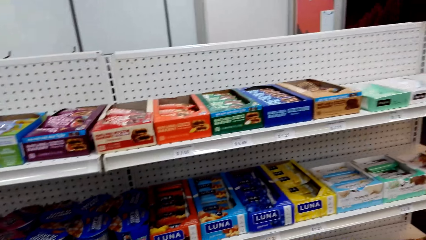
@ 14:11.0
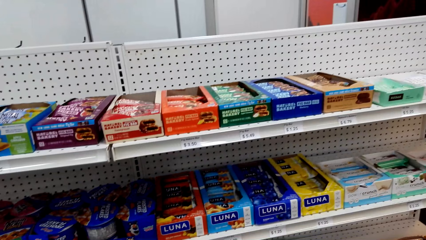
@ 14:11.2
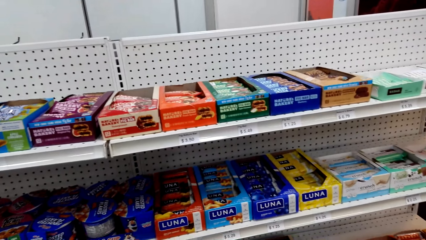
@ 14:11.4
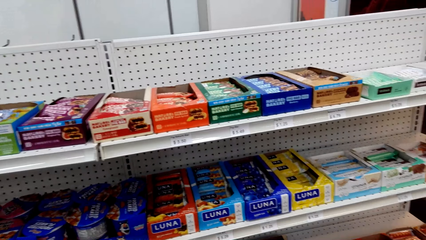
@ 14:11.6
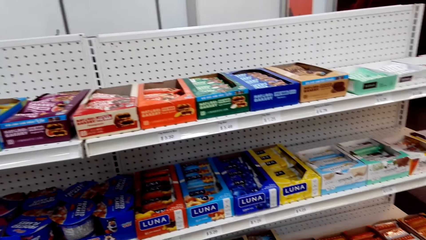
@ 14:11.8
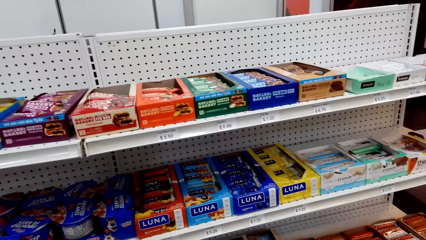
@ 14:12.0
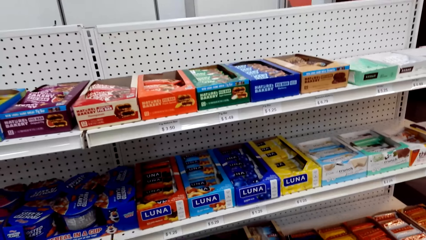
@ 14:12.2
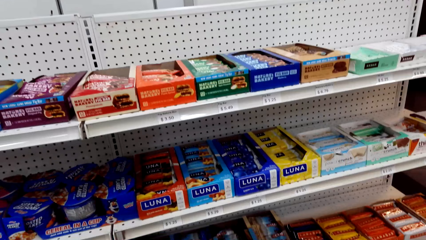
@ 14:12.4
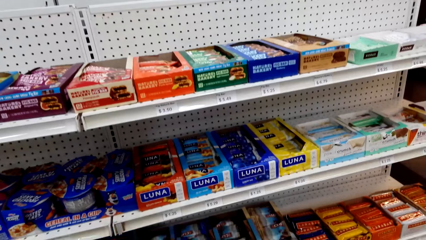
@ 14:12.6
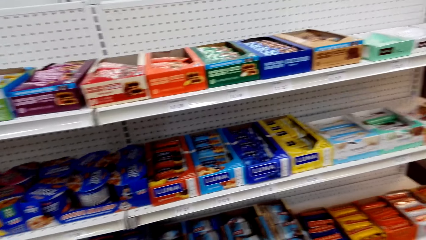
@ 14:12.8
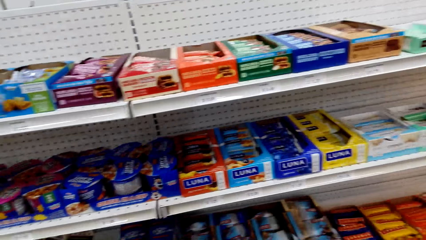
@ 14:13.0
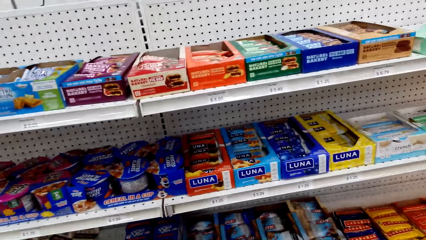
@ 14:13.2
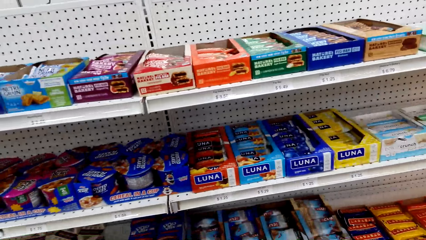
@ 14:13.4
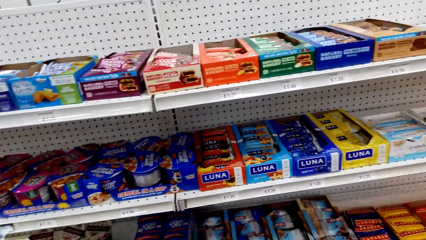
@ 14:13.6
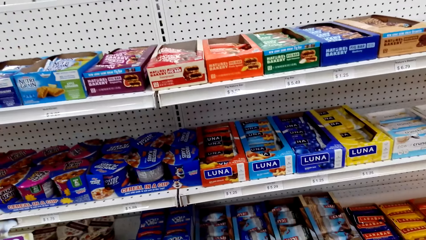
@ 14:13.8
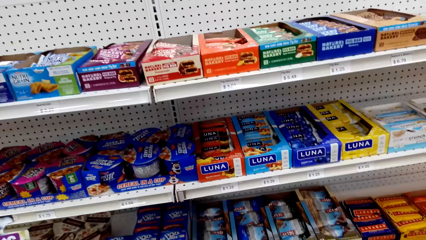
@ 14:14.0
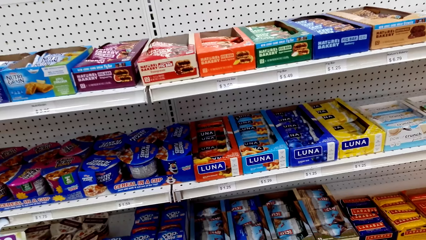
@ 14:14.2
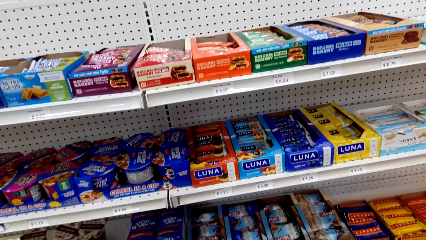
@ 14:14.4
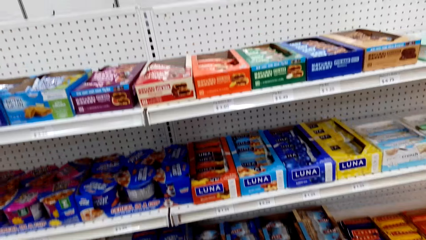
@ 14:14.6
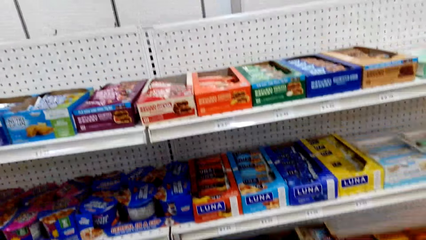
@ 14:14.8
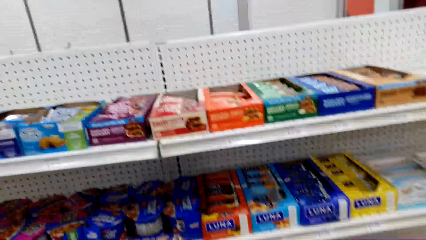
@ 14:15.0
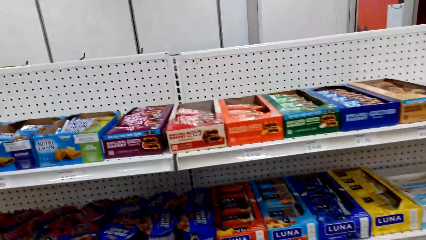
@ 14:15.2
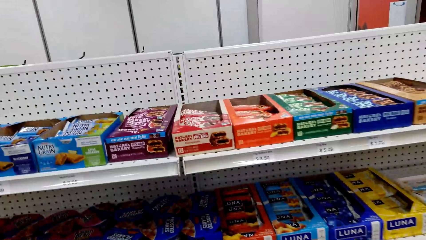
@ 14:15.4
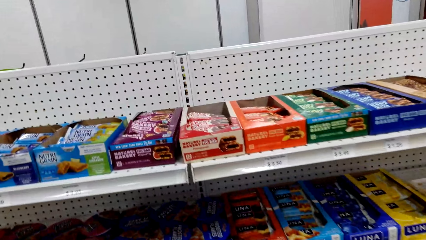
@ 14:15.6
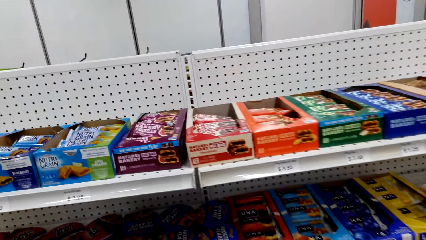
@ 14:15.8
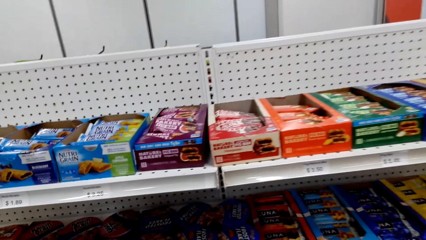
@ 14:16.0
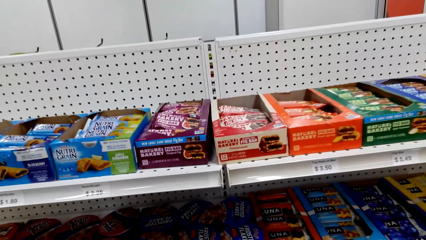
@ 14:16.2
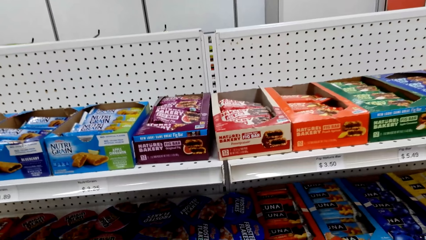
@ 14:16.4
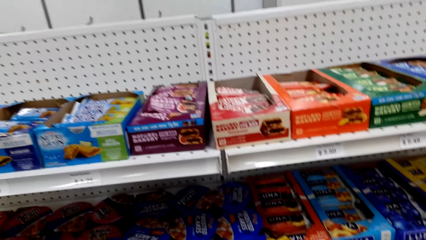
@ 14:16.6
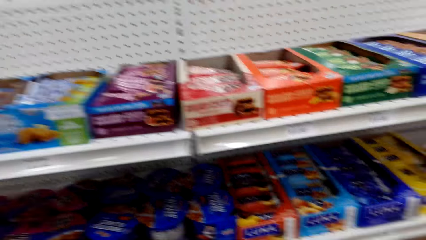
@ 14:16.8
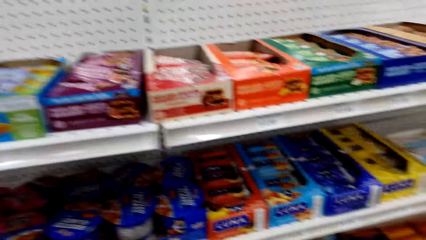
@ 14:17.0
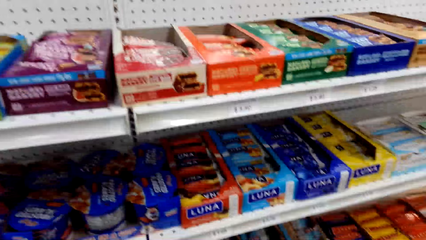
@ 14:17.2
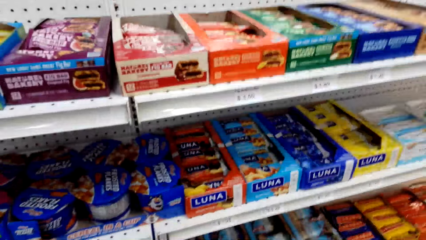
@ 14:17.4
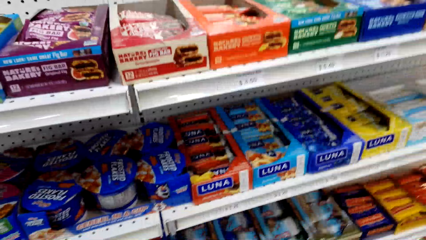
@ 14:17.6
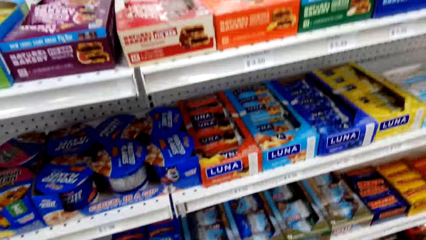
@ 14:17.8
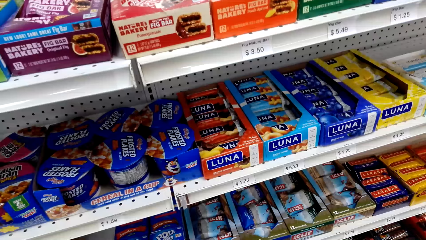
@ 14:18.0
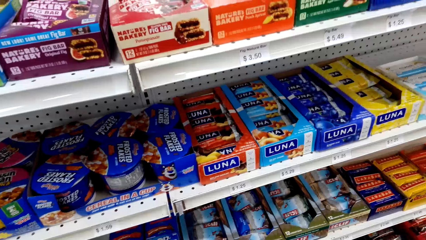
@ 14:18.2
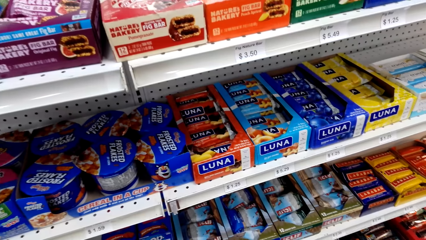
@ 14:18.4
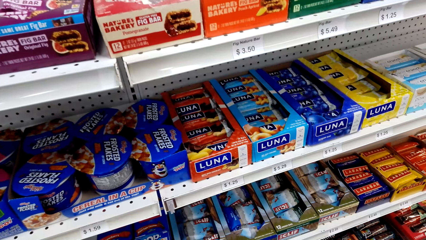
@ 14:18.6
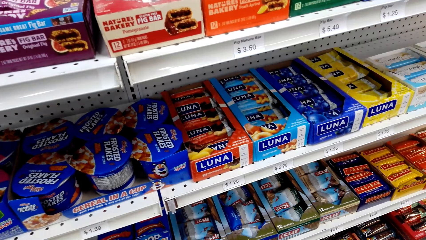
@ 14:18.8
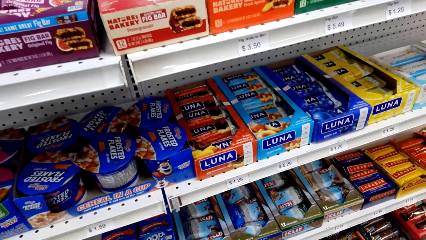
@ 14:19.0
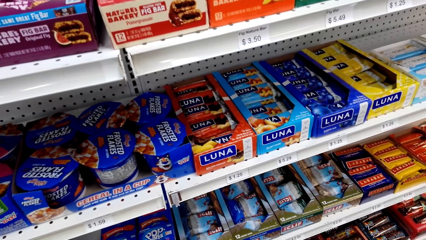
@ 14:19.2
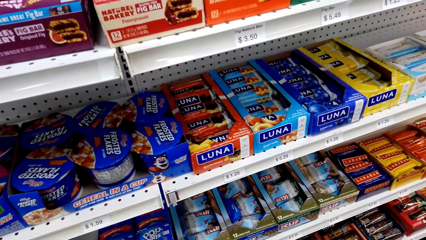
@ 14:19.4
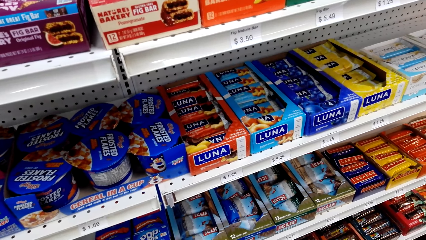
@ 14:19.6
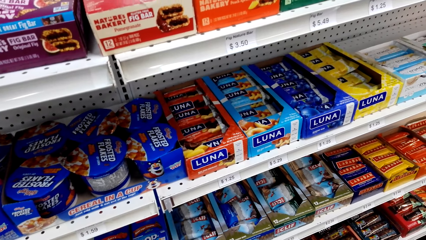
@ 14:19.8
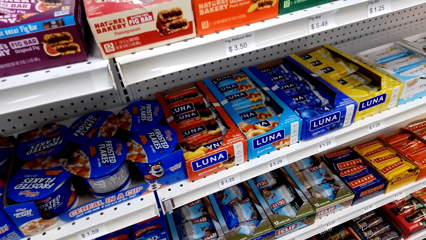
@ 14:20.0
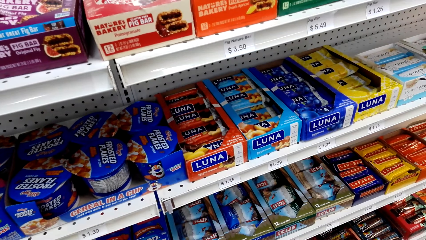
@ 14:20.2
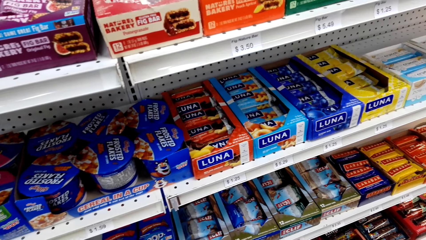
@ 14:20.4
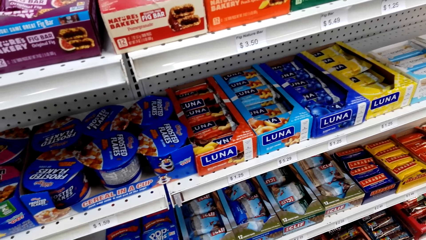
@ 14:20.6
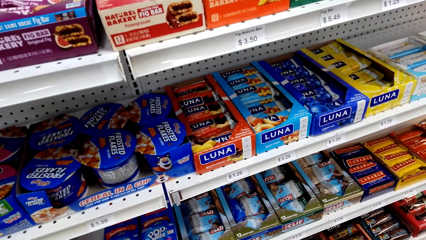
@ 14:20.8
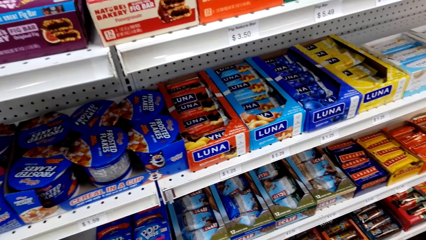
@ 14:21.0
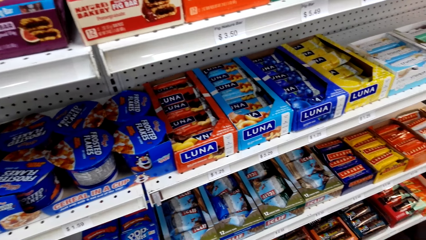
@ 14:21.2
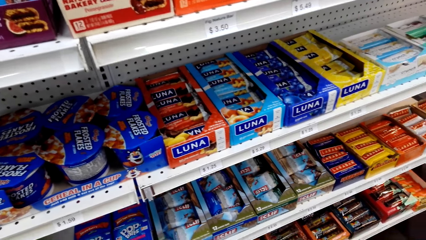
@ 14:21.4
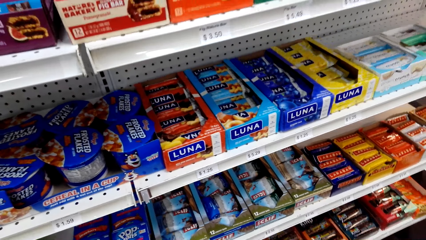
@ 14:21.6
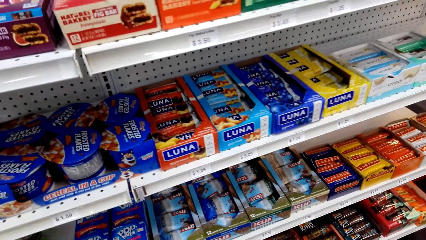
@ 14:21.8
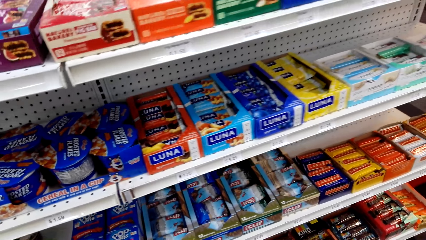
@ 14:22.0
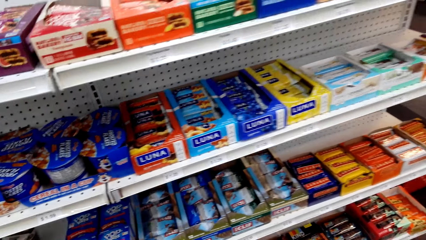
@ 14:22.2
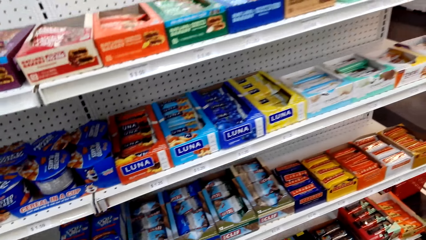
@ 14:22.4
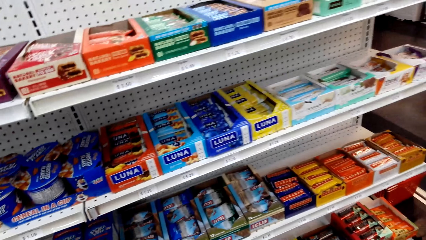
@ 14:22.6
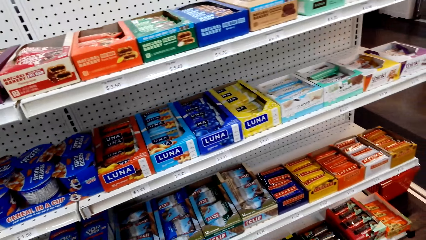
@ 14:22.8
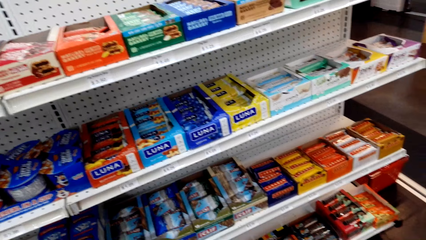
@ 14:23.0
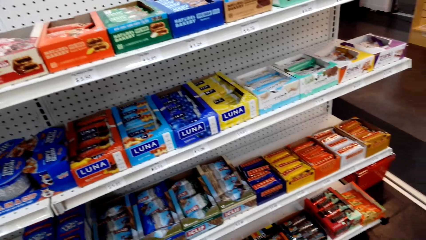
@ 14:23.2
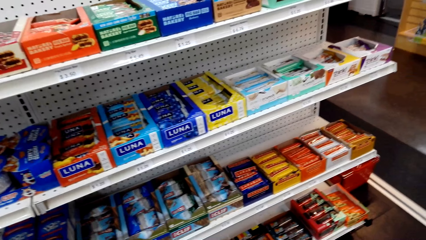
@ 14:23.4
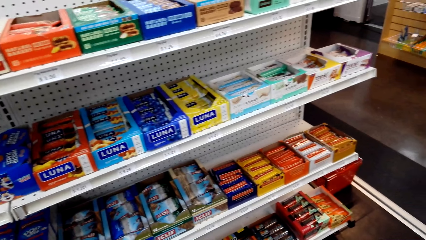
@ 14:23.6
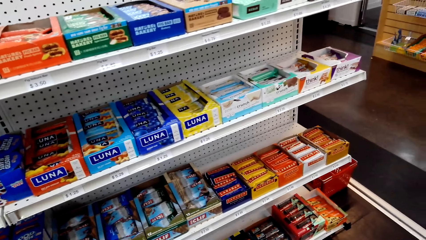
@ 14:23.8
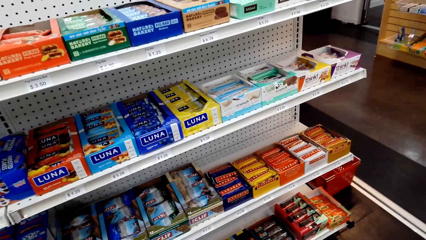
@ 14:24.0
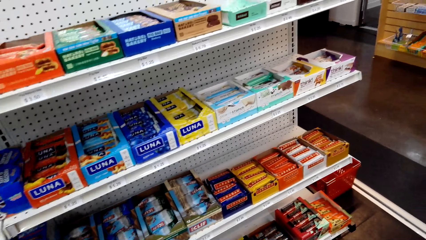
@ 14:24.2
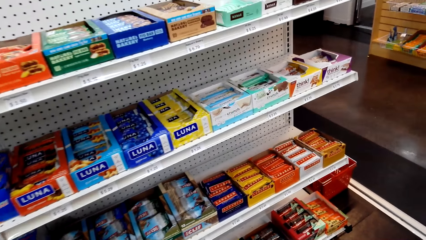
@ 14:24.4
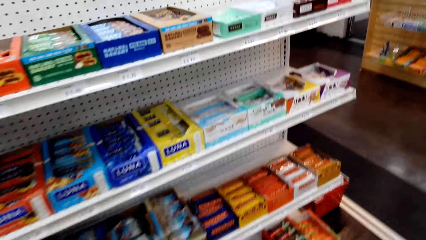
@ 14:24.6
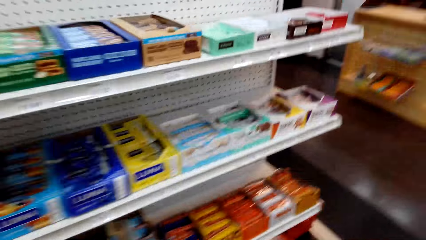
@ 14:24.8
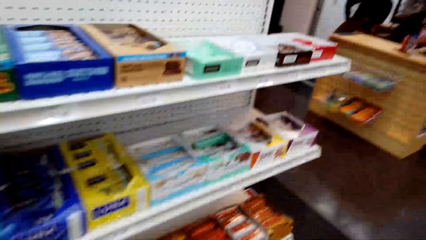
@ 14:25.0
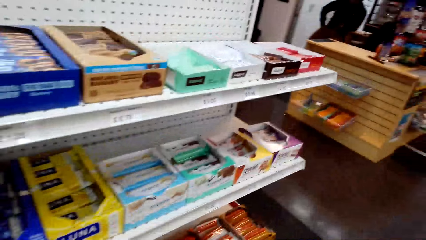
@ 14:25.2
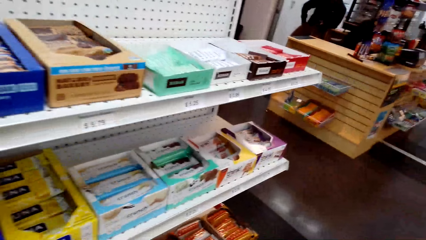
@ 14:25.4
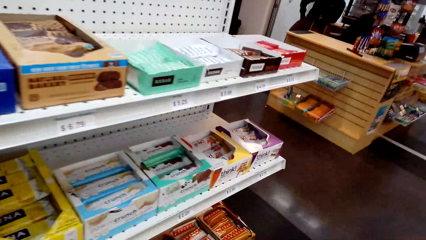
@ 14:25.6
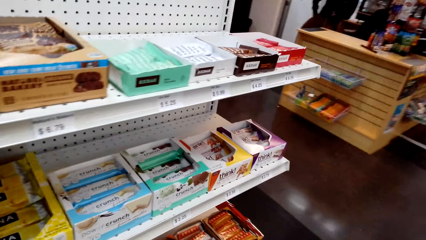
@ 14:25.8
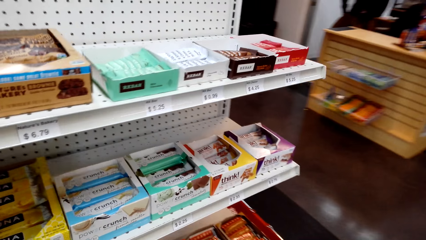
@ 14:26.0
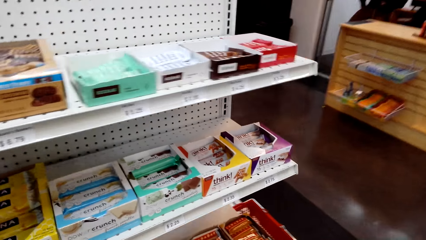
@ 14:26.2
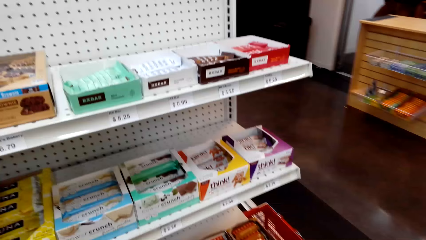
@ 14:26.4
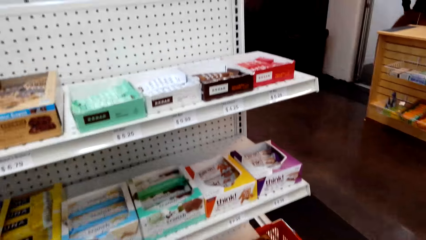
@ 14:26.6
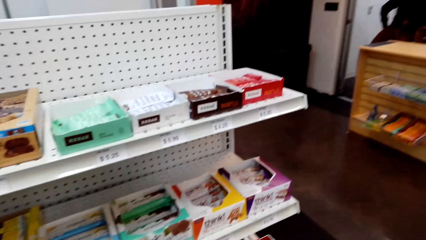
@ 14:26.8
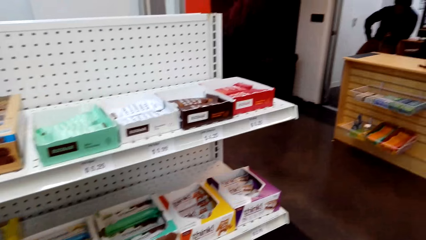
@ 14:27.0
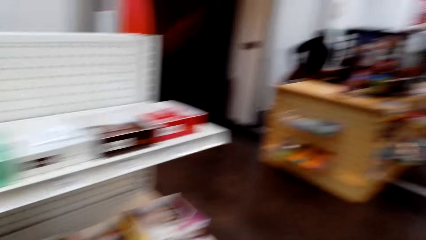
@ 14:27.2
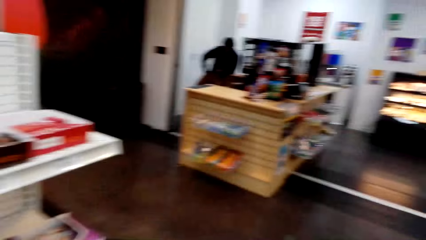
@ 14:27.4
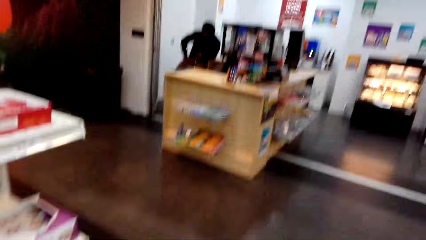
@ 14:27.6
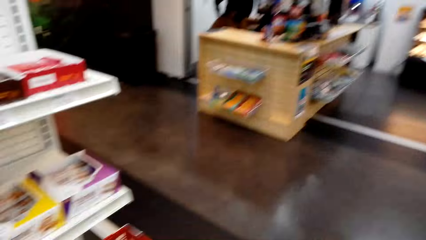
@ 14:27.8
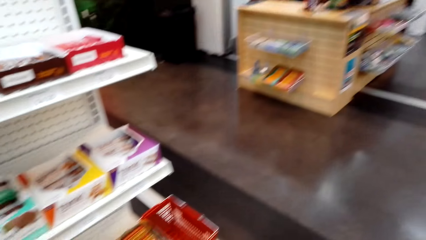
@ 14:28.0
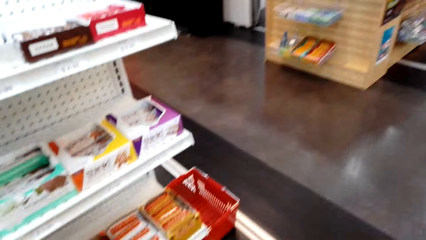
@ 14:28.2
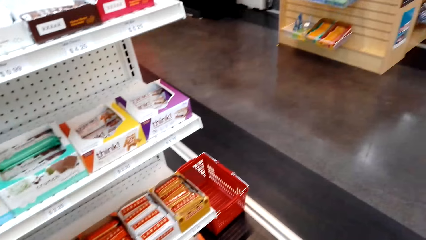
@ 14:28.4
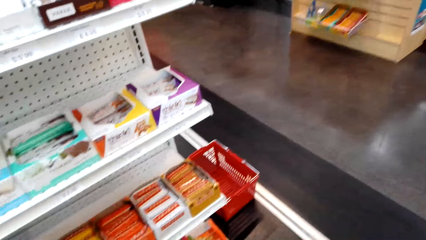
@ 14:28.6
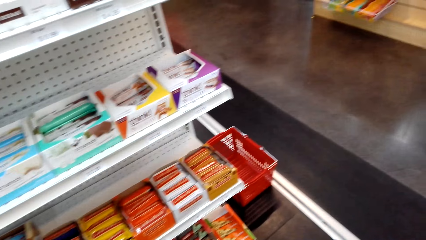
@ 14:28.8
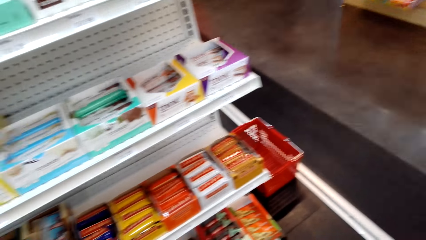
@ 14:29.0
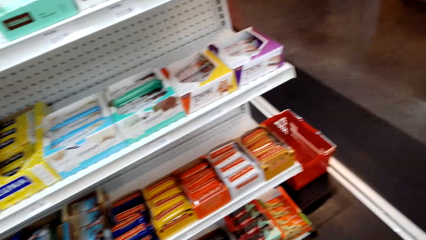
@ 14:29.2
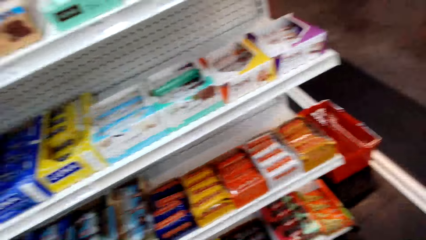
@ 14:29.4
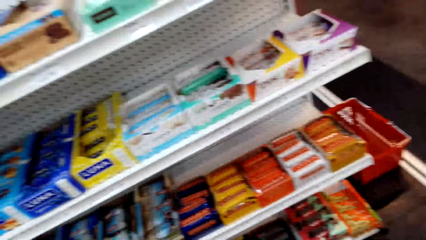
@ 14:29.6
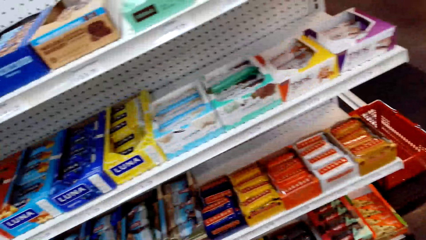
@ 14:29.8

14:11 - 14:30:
The camera wearer looks at the items in the shelves. They look around the shelves. They walk around the supermarket.
